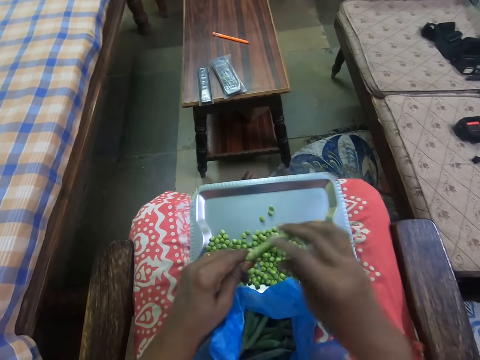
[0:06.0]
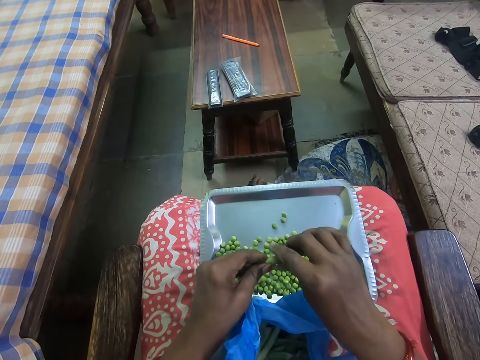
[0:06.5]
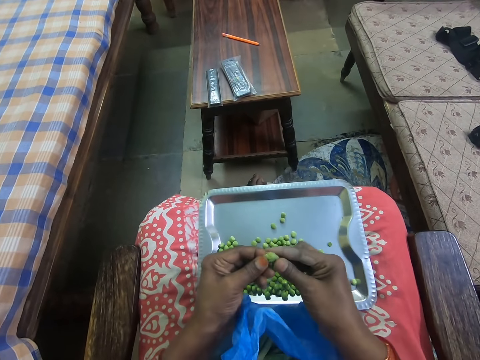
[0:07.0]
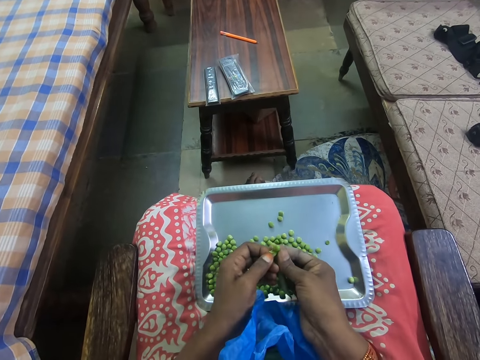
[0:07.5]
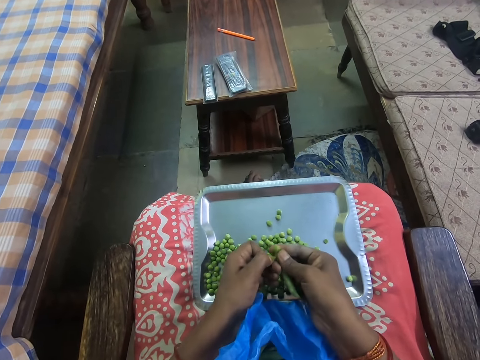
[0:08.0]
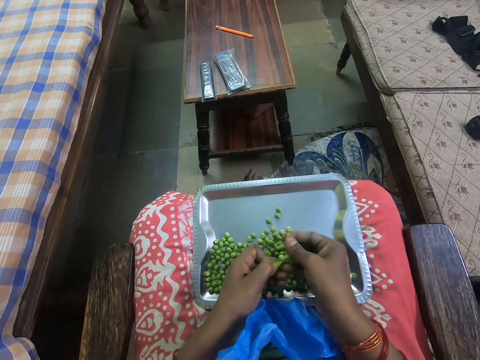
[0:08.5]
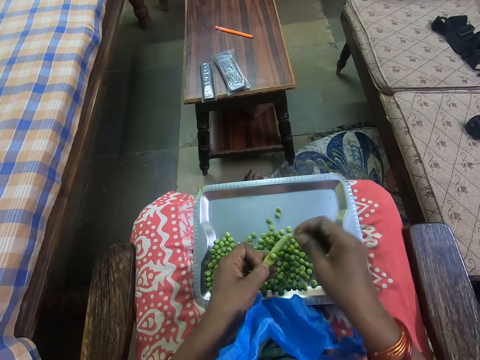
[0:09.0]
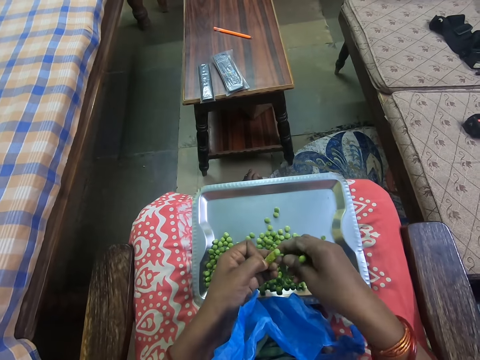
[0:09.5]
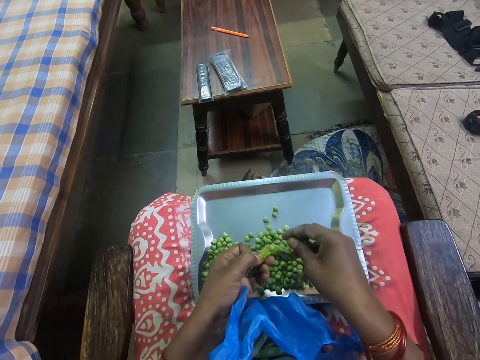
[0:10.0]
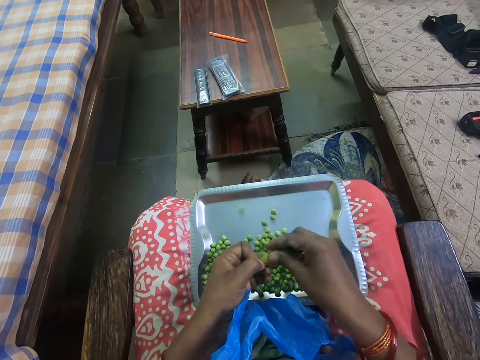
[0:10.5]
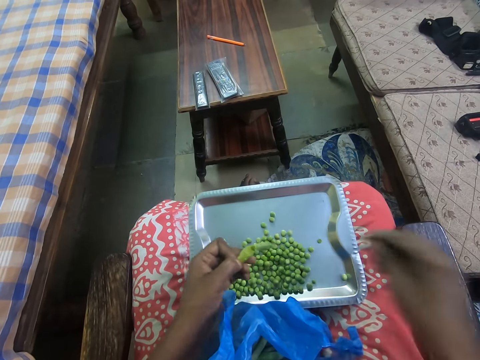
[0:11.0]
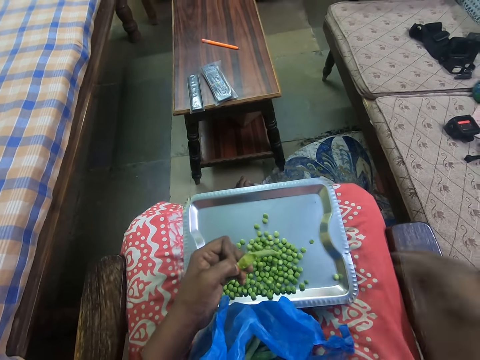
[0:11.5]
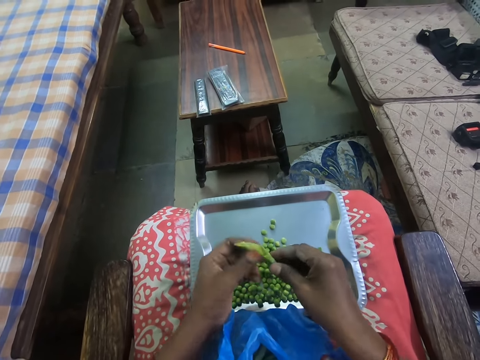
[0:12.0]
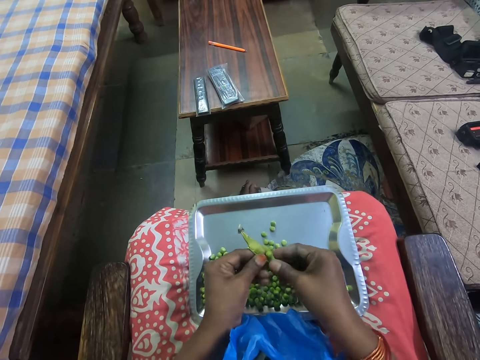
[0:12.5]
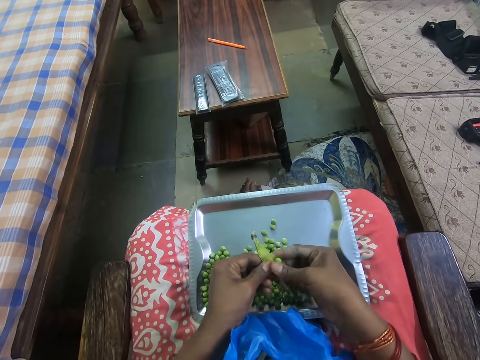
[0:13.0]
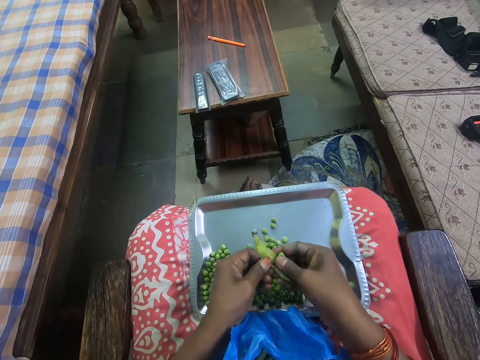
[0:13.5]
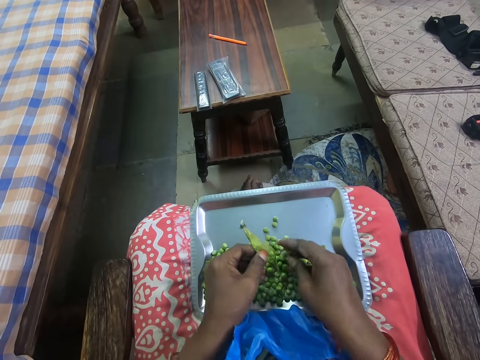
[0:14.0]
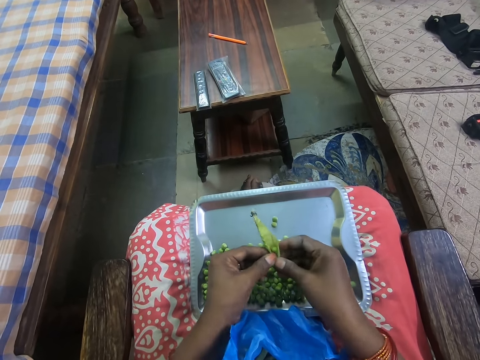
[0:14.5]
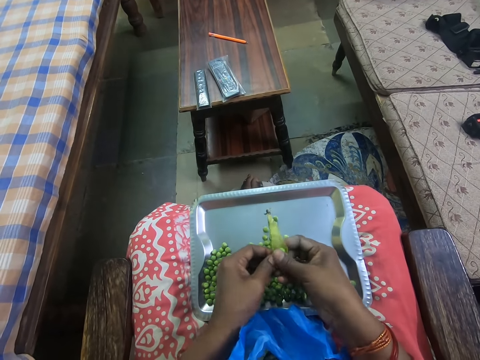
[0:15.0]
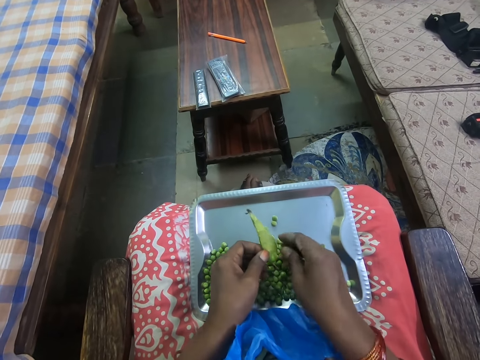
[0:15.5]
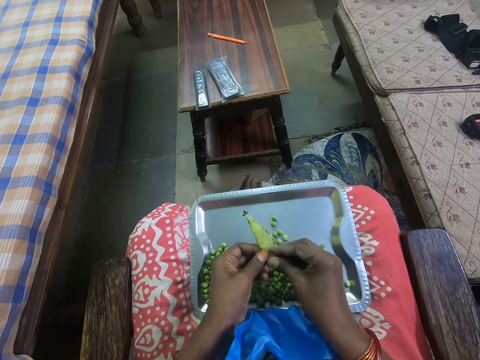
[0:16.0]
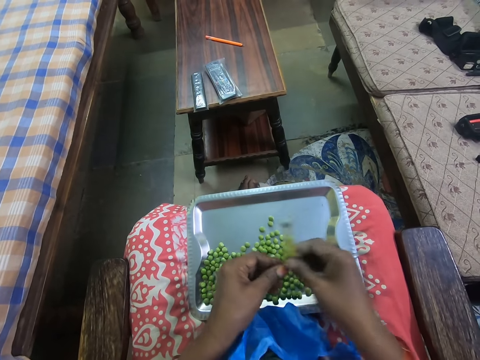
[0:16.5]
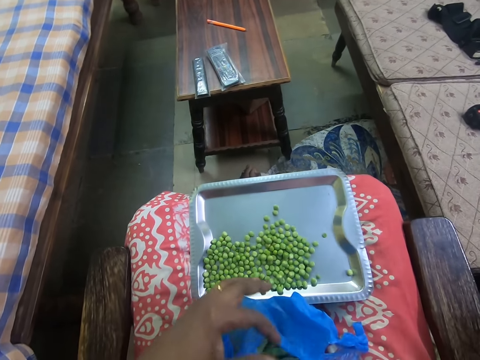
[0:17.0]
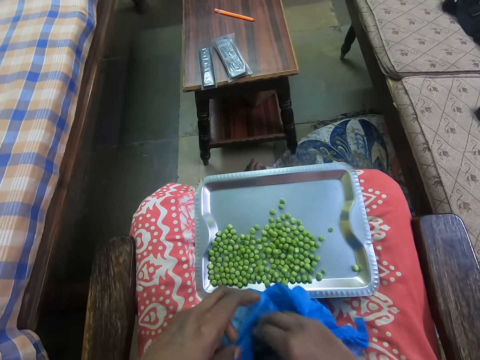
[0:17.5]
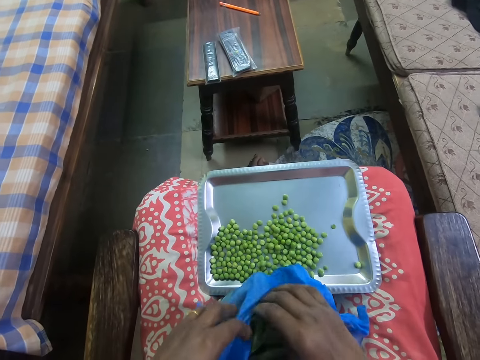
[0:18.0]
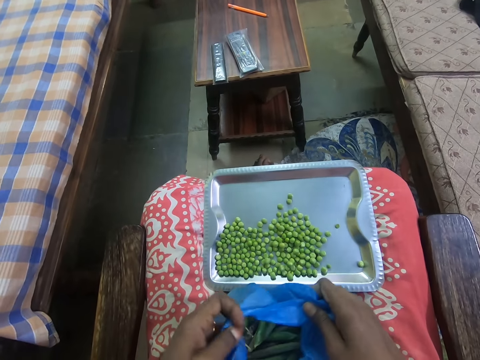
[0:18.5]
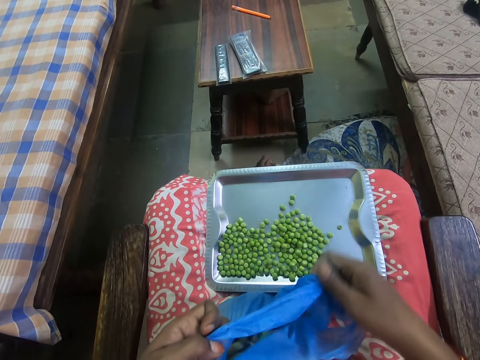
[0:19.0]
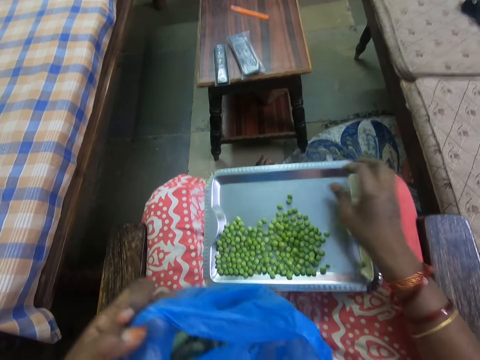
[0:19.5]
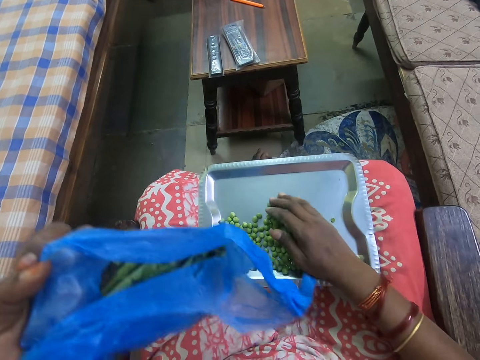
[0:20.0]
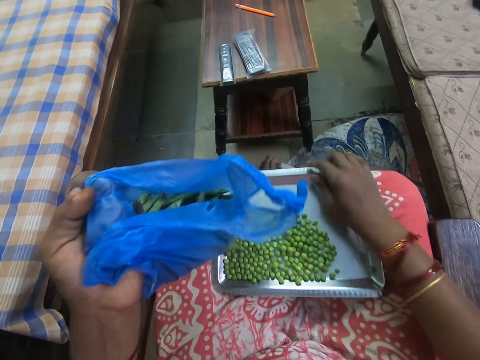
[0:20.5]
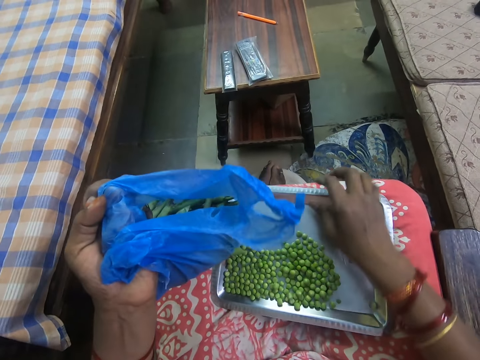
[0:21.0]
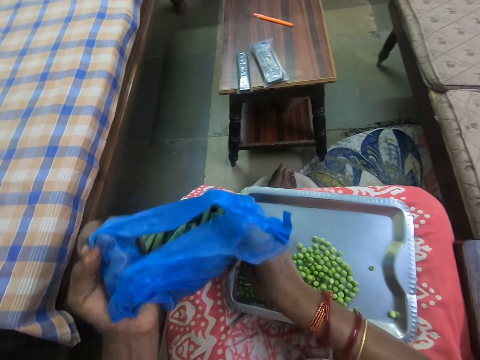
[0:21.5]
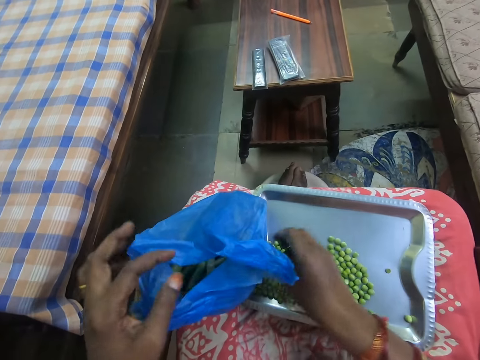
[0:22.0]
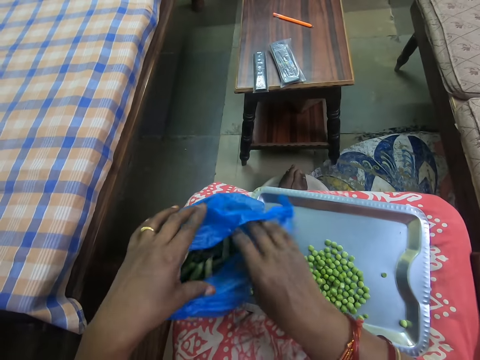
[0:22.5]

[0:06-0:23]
The camera wearer throws the pods aside. They peel the peas. They remove peas from the pods. They throw the pods aside. They remove peas from the pods. They throw the pods aside on the floor. They place their hand on the blue bag. They take peas from the bag. They hold the blue bag. They collect peas in the tray. They place their hand on the peas. They pull the tray slightly.

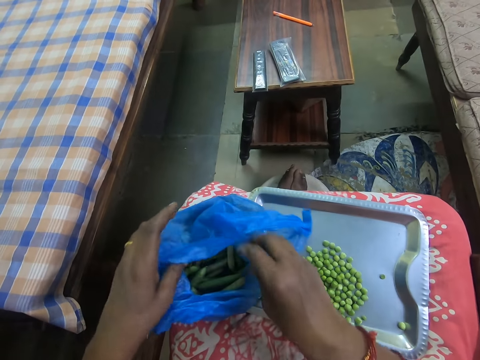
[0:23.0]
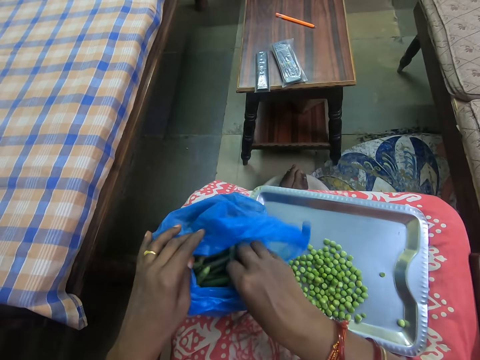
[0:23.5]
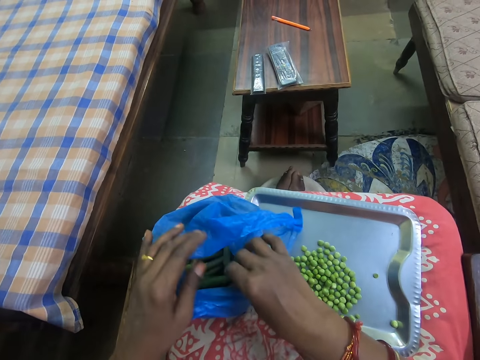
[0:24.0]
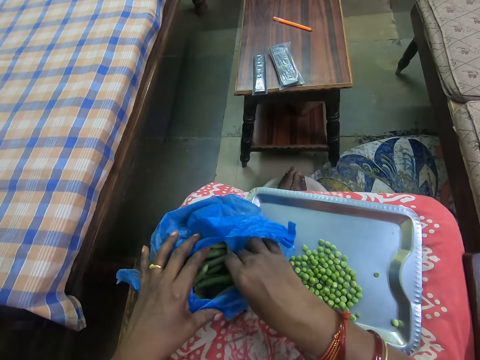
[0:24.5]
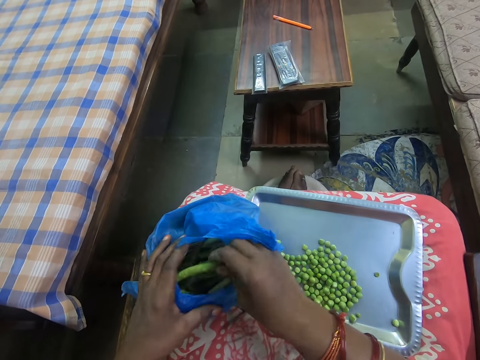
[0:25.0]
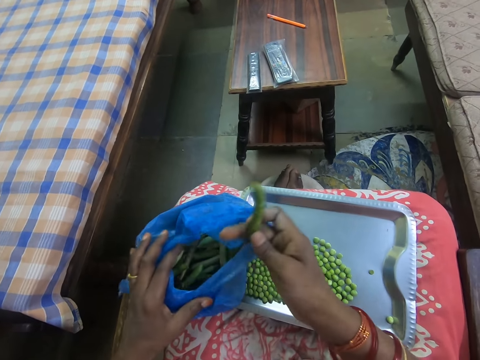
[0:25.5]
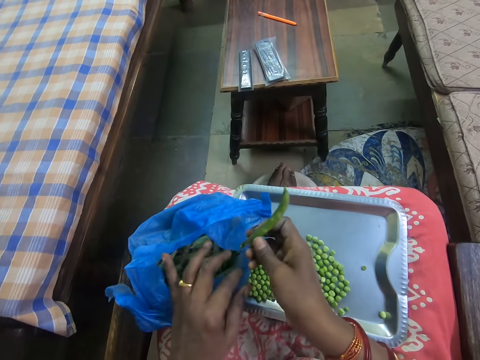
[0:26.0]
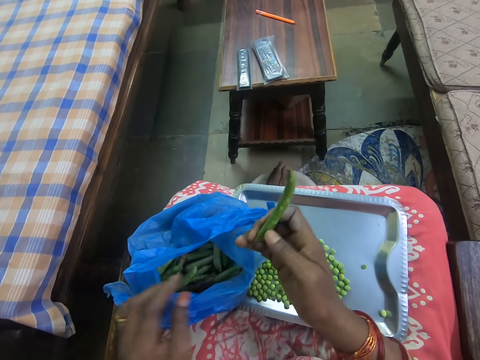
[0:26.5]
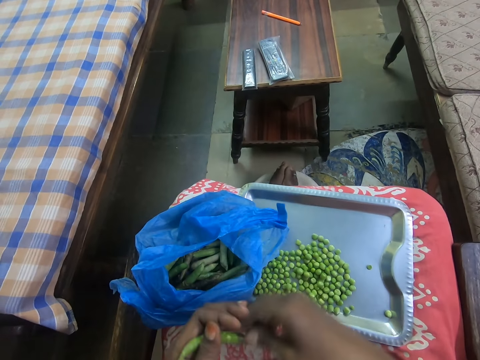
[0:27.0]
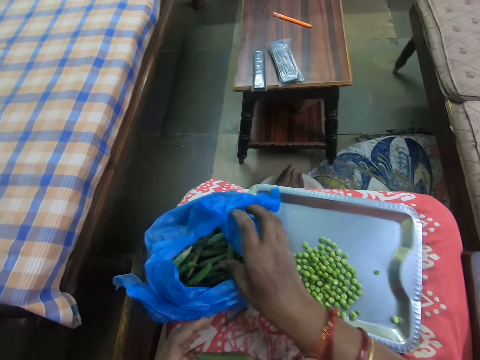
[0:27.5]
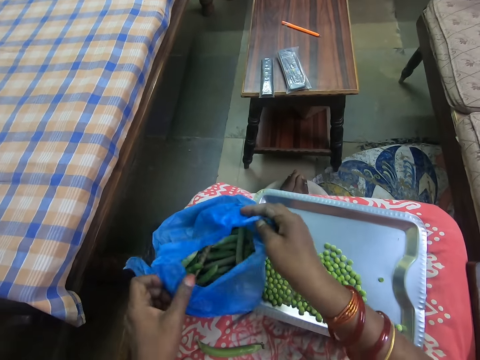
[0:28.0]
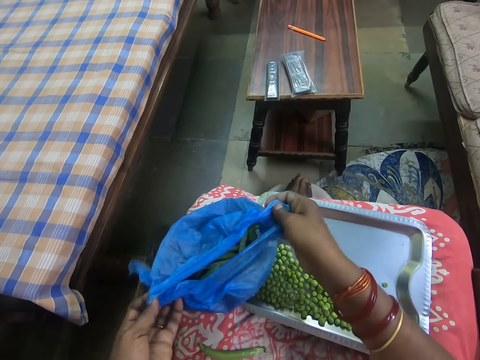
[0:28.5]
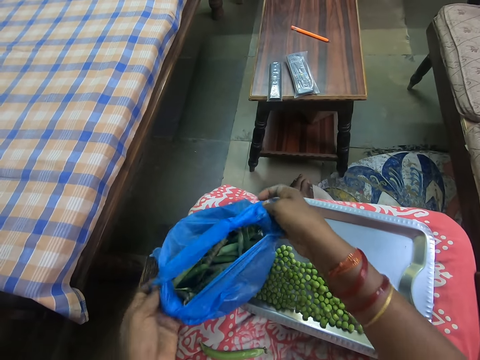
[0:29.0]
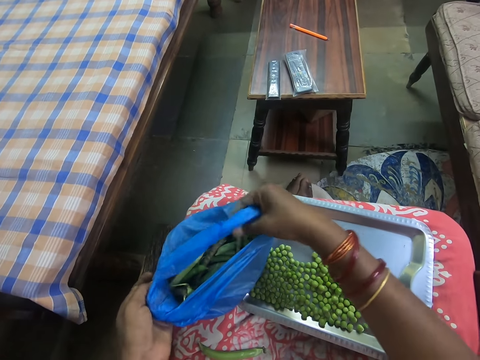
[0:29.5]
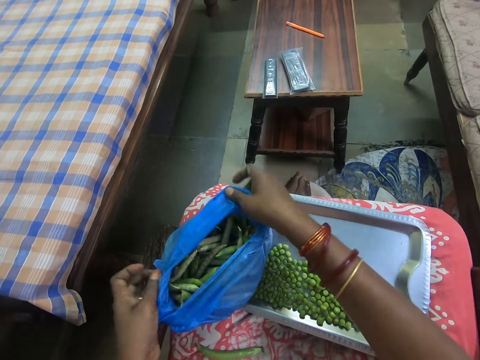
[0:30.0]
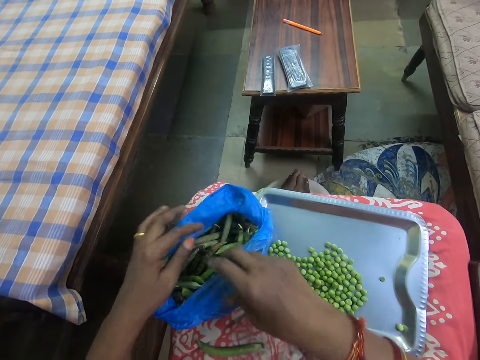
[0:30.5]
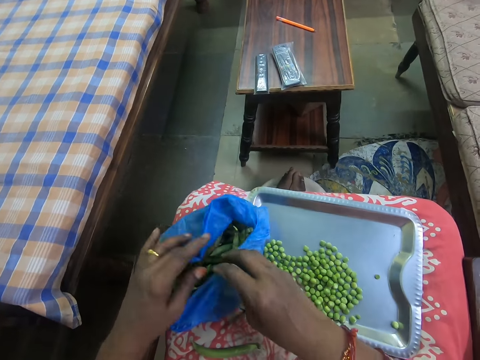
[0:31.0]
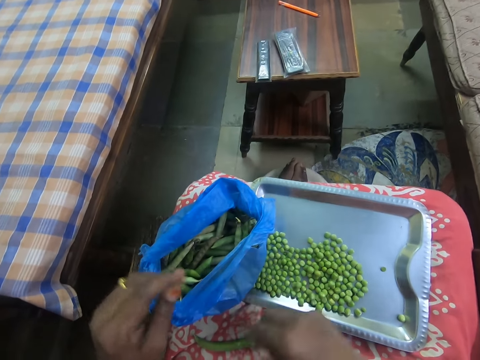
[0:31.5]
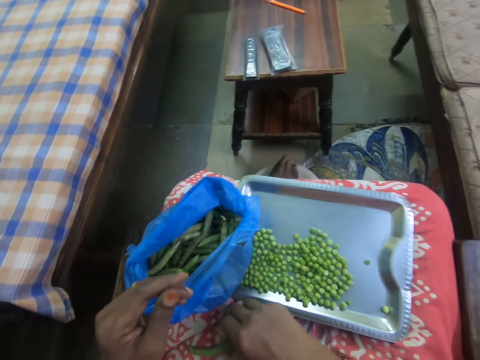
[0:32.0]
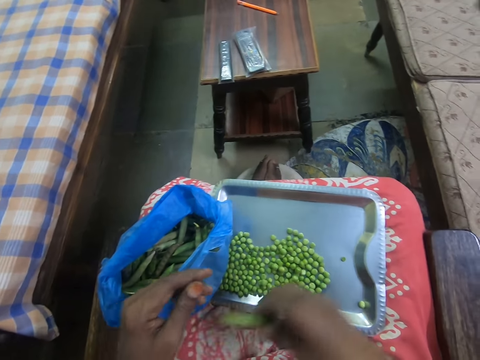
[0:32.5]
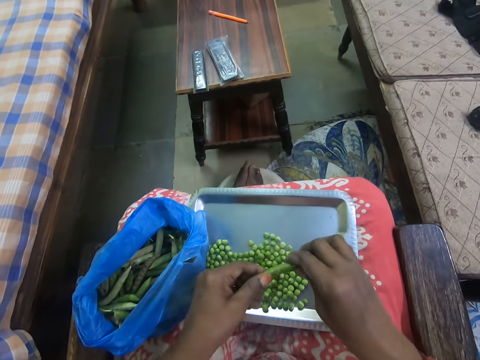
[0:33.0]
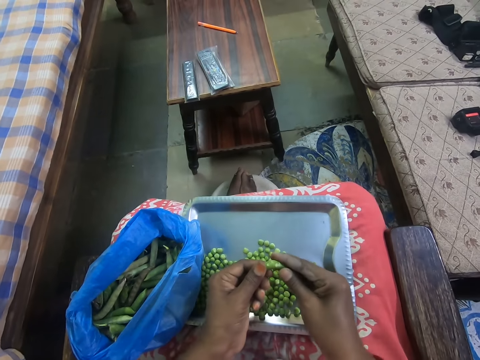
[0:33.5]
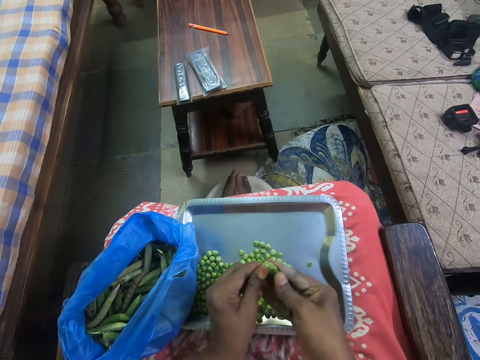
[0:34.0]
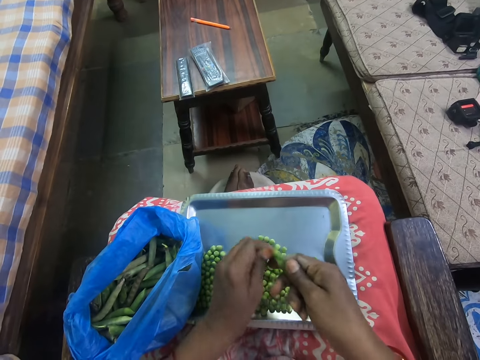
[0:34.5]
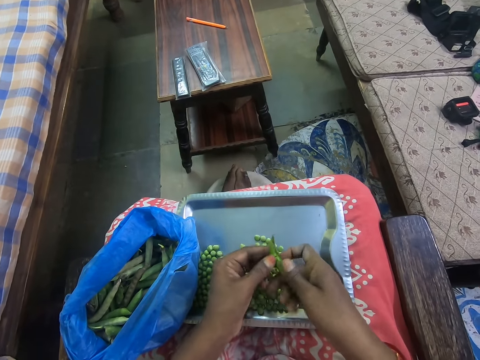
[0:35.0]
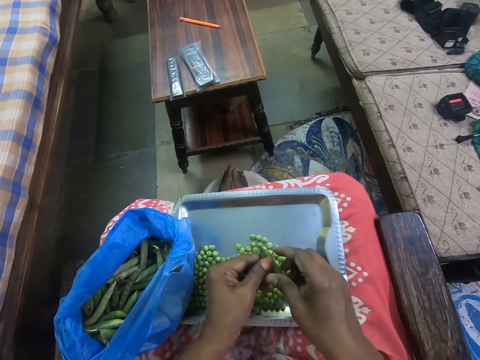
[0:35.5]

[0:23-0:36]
The camera wearer opens the blue bag. They pick peas from the blue bag. They hold the blue bag. They open the bag. They take peas from the lap. They remove peas from a cover. They peel the peas.
